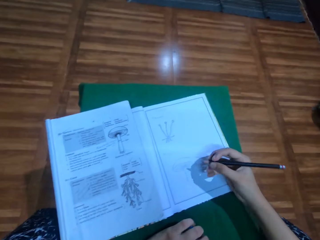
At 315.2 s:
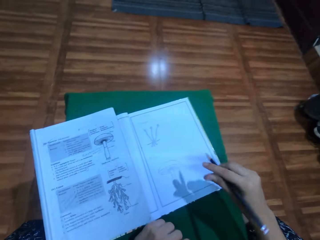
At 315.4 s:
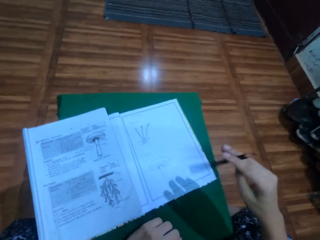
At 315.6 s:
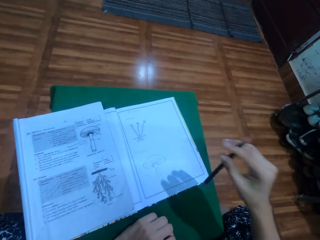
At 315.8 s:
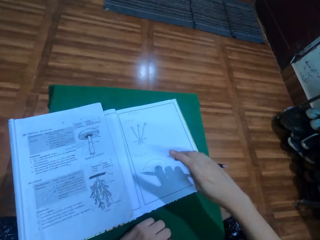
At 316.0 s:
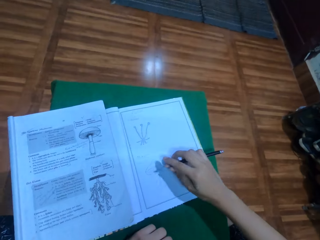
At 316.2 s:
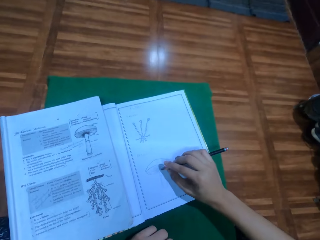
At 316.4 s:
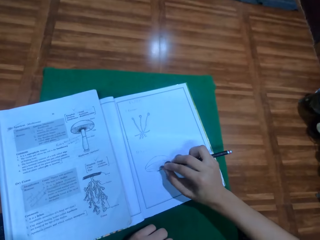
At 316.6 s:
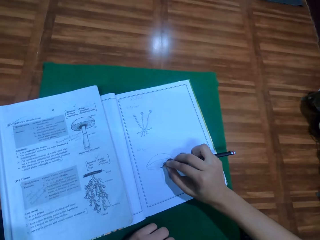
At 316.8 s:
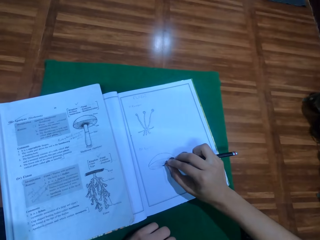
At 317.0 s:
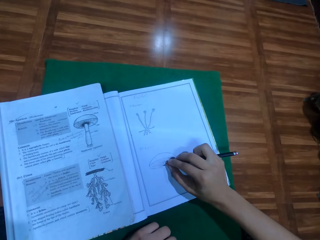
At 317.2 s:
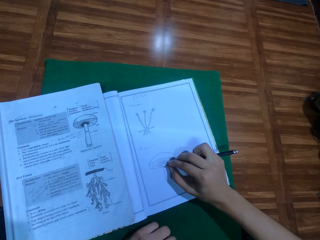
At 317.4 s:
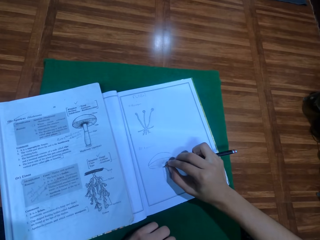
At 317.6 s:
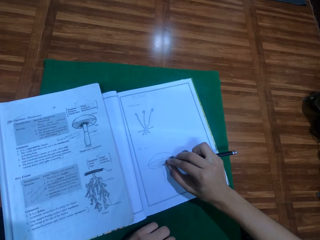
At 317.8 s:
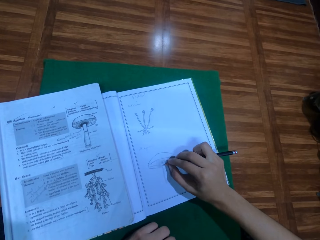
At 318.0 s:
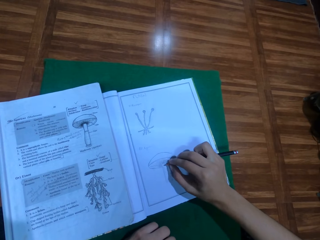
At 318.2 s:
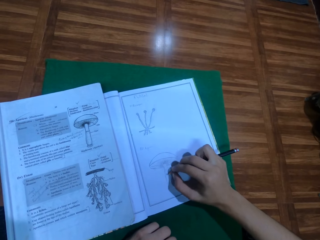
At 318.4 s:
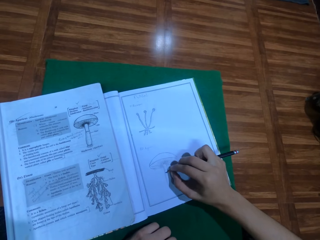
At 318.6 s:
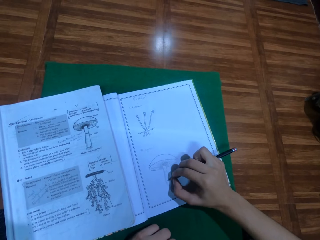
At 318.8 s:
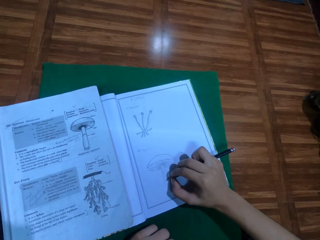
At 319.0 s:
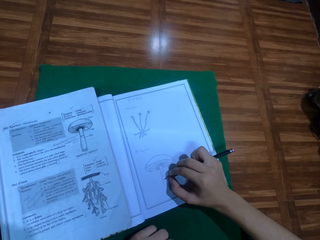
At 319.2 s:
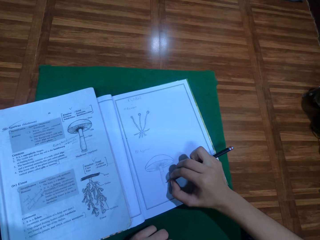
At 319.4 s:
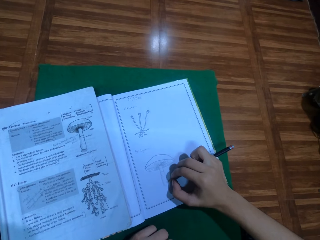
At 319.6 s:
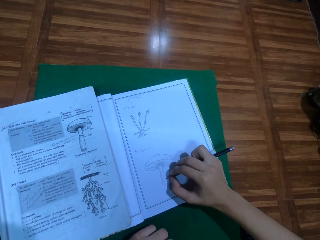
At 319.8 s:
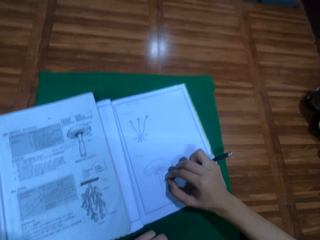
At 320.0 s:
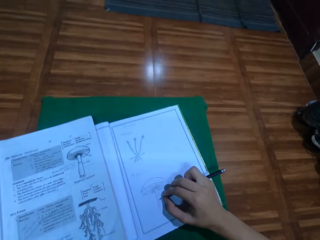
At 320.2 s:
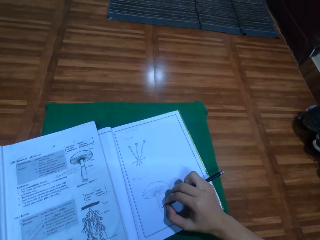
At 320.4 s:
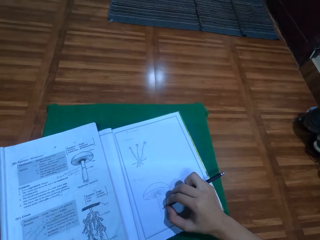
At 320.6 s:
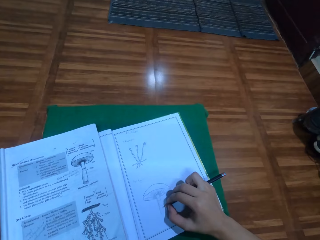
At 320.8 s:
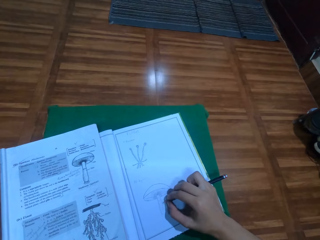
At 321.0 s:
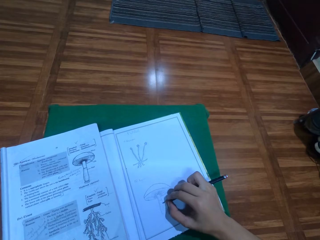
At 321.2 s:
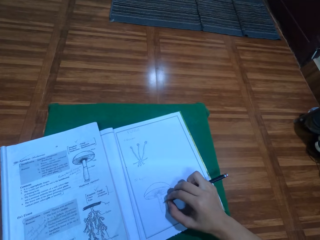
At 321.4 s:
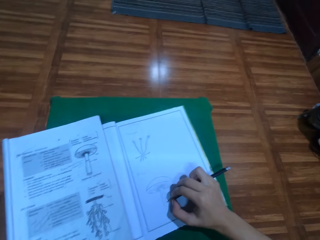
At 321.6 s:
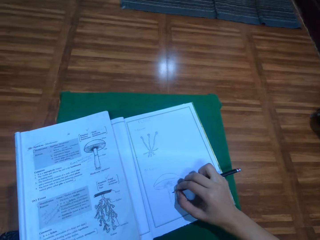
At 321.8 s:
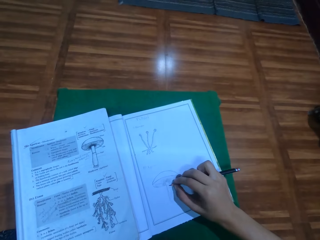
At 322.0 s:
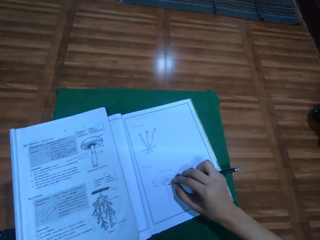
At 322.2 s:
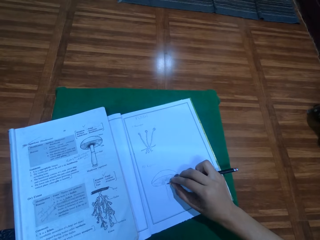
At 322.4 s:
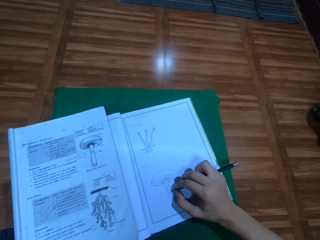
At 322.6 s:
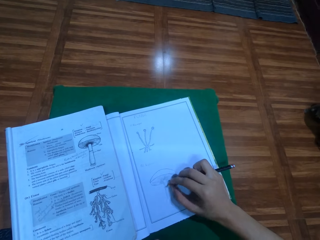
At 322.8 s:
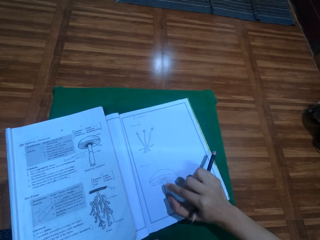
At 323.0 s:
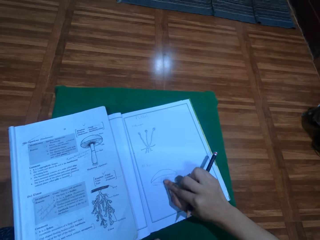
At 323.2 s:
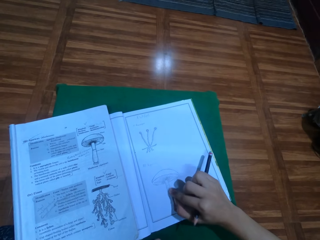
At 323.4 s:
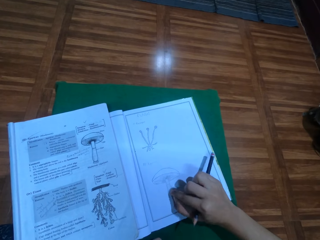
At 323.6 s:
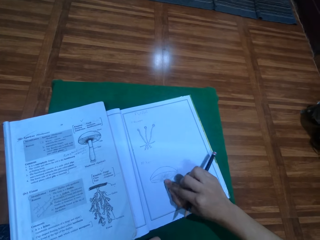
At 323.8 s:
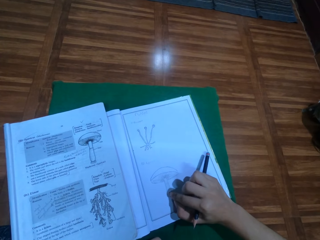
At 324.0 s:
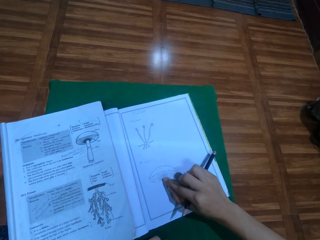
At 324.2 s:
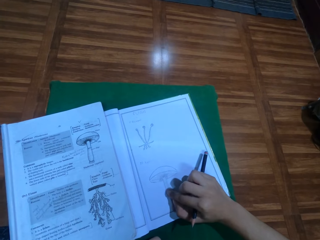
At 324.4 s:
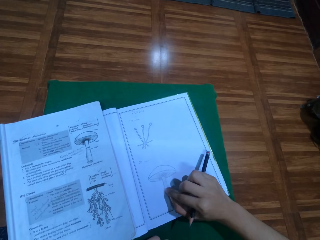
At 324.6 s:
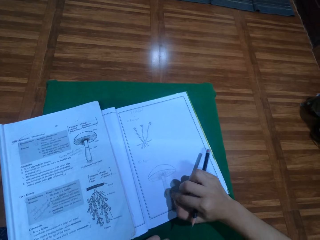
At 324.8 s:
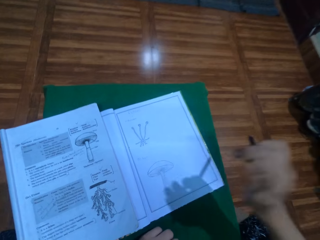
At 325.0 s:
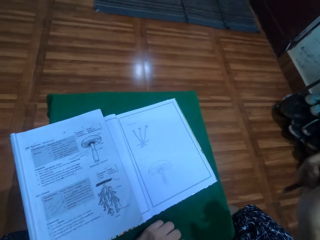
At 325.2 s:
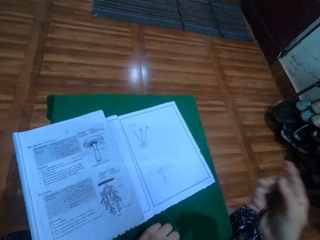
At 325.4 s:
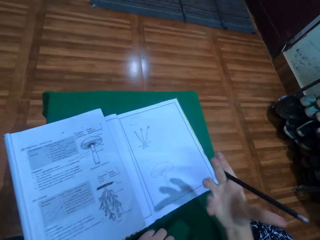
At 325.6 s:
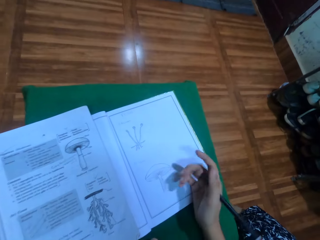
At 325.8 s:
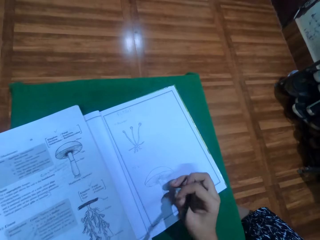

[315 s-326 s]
The camera wearer turns the pencil on the hand. They rub the drawing with a finger.

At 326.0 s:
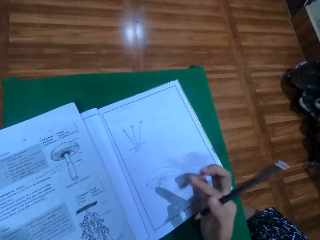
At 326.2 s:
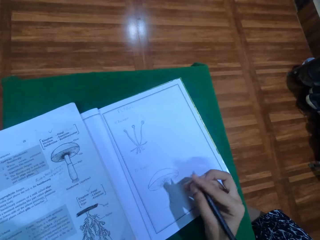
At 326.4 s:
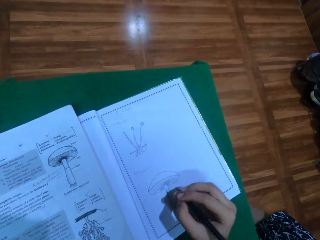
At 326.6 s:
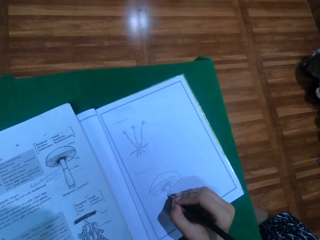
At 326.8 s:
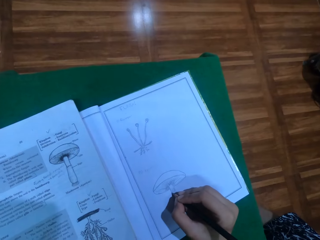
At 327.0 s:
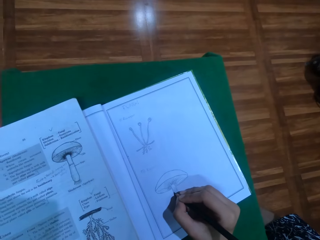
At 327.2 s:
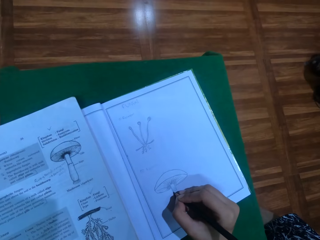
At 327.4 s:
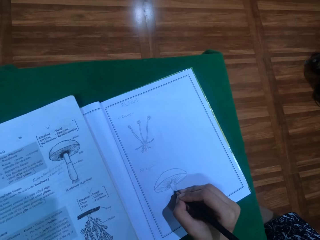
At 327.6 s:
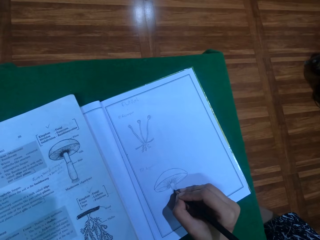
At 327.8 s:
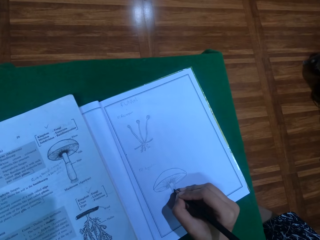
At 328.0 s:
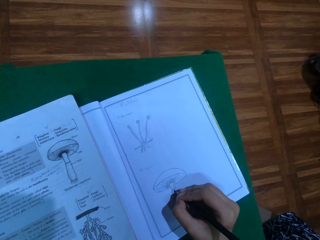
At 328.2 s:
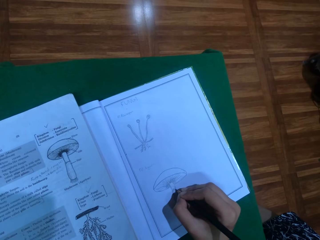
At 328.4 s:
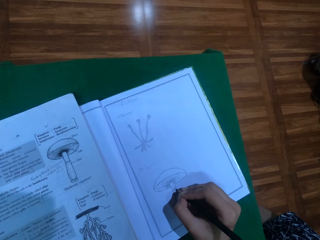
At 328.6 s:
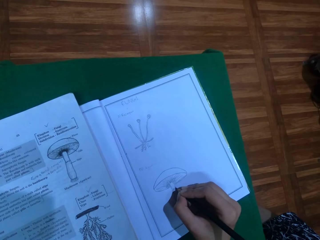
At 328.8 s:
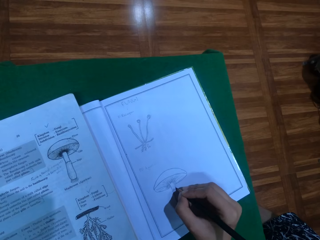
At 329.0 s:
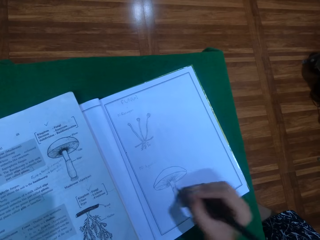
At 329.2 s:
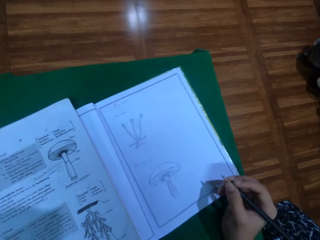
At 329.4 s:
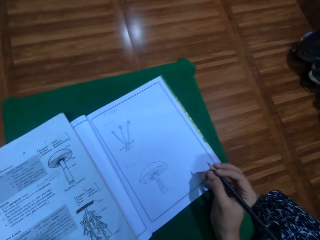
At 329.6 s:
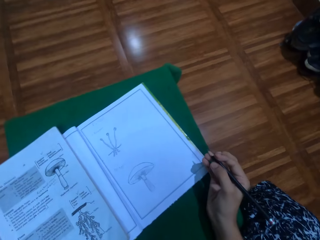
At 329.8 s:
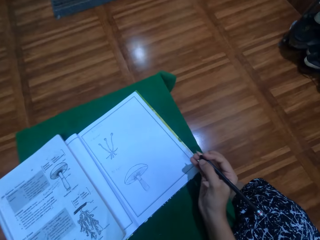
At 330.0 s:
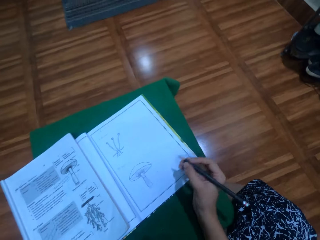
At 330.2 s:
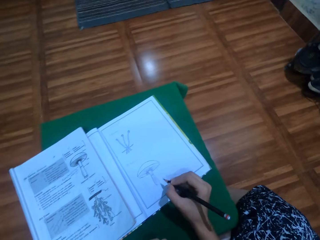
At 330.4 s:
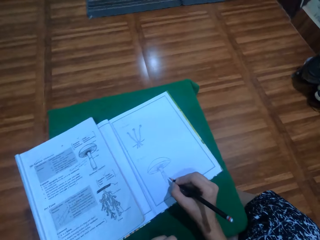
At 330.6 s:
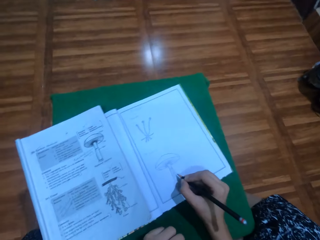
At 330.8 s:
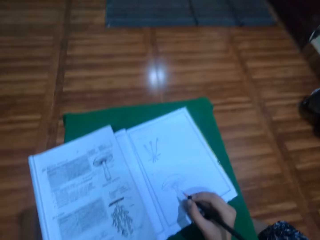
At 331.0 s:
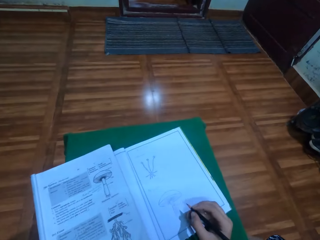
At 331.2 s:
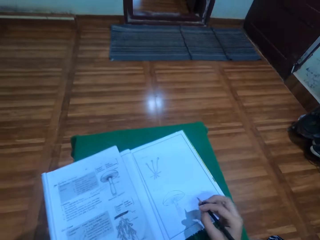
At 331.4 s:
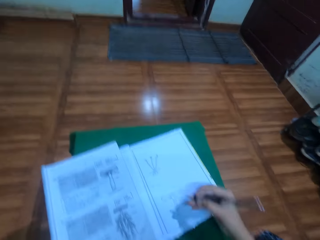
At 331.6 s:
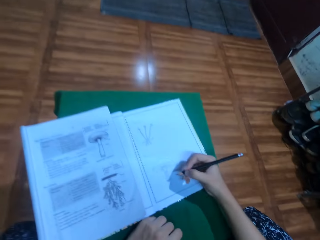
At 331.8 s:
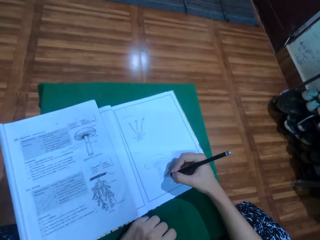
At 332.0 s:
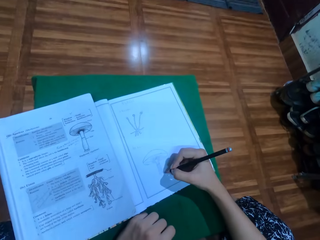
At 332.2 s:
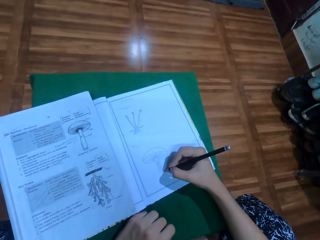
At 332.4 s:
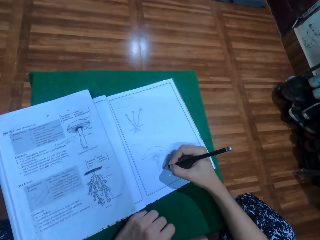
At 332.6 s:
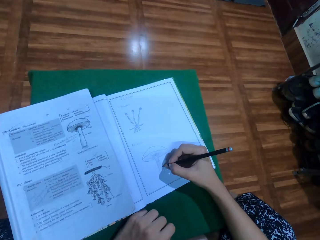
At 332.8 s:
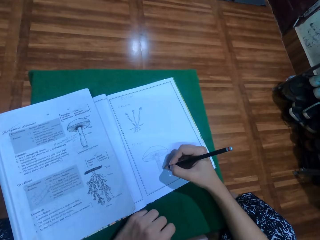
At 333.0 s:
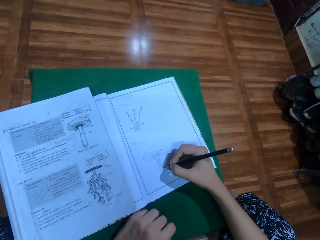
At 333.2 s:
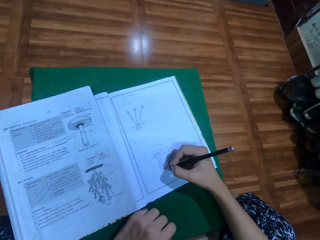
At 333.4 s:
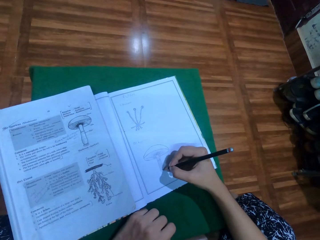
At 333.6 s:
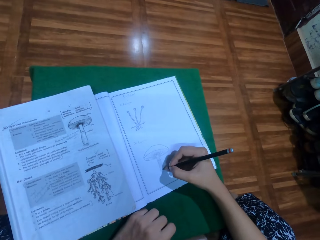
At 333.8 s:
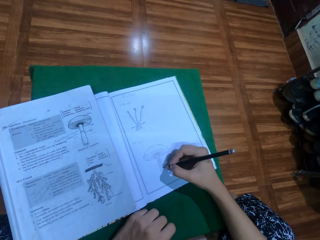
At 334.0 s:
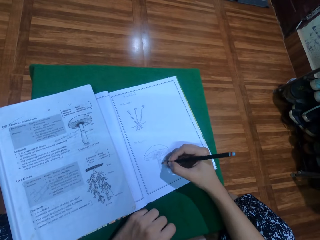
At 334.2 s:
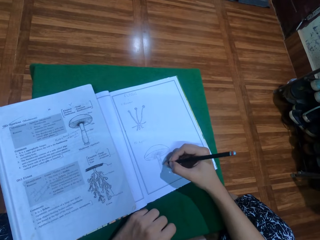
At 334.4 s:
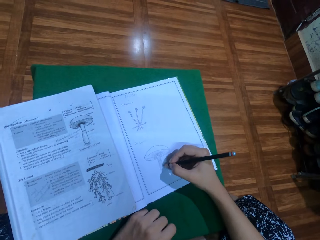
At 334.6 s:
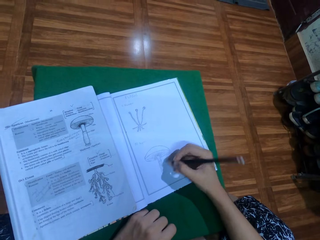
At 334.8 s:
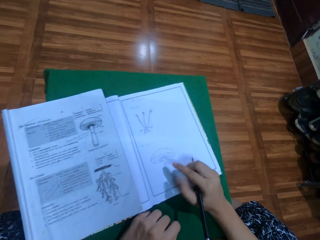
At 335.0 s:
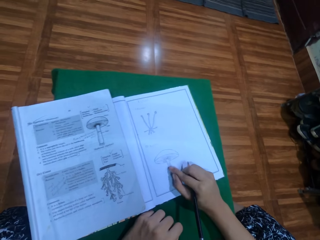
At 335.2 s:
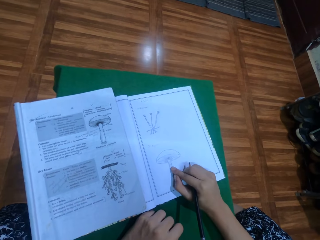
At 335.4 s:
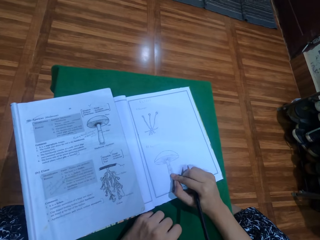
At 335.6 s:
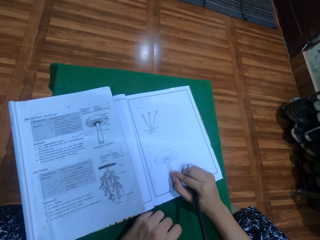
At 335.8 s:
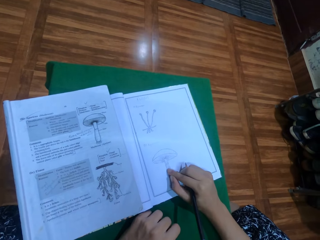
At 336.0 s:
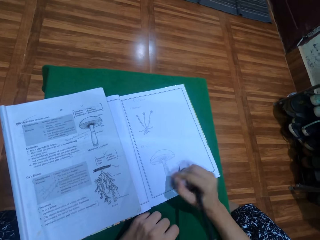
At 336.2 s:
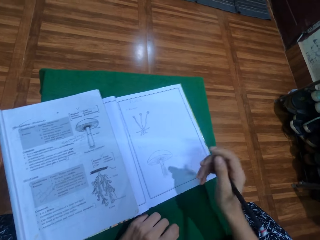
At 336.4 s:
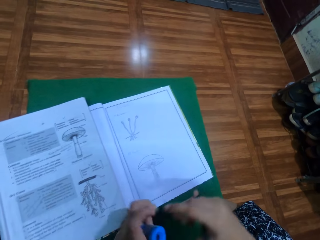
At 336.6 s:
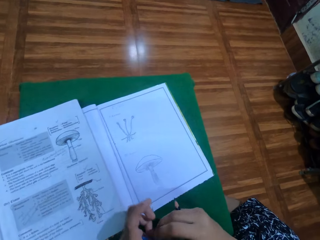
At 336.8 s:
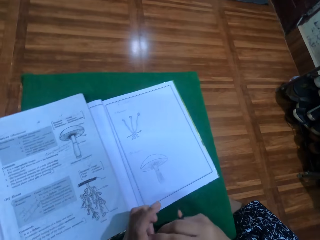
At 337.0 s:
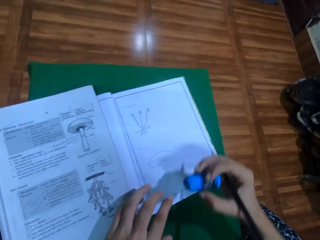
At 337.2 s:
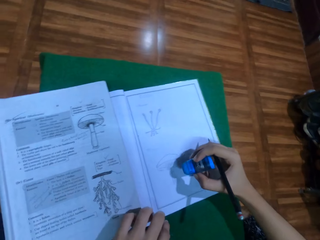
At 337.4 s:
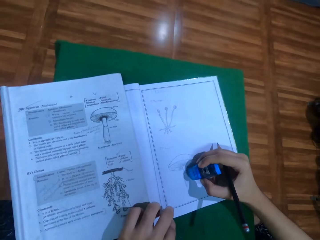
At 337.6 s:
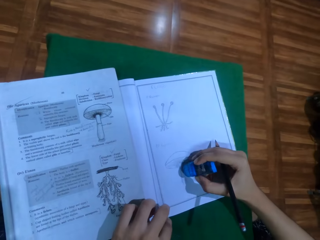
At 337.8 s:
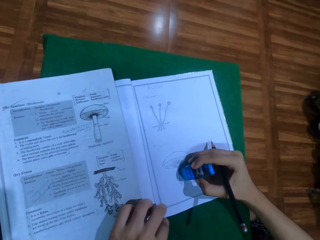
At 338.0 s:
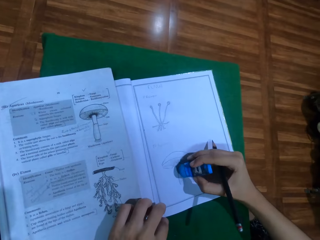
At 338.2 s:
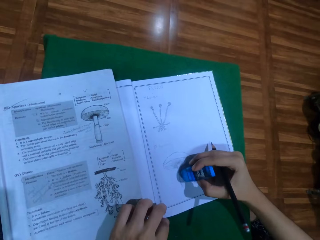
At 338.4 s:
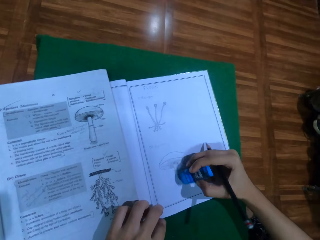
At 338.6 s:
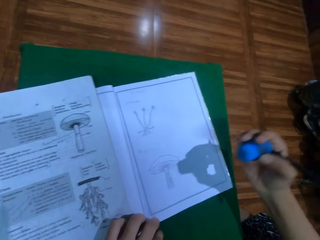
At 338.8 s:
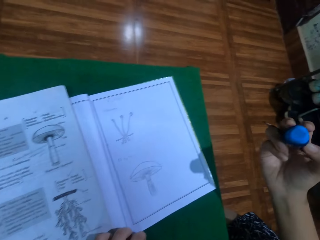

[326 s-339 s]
The camera wearer draws on a drawing book with a pencil. They rub the drawing with a finger. They touch the drawing. They pick up a rubber. They rub the drawing with the rubber.
